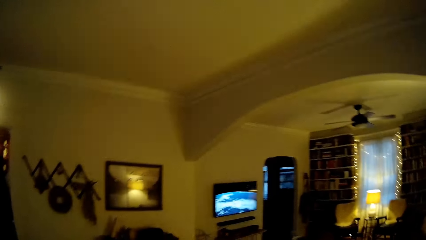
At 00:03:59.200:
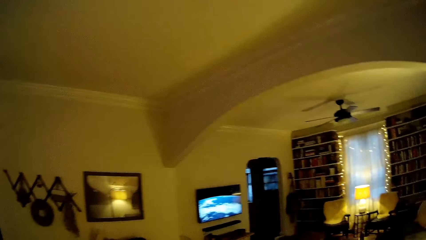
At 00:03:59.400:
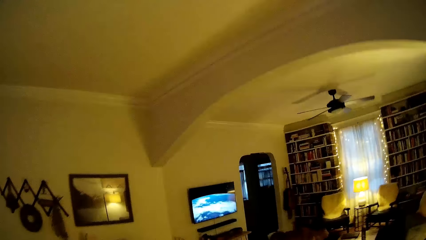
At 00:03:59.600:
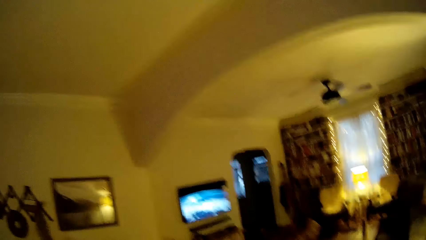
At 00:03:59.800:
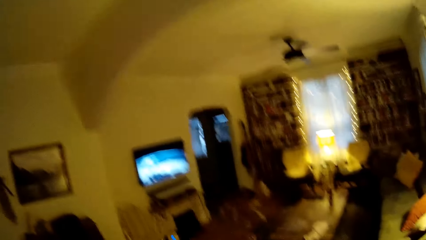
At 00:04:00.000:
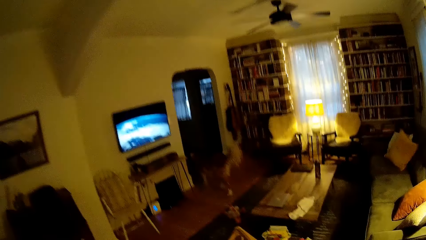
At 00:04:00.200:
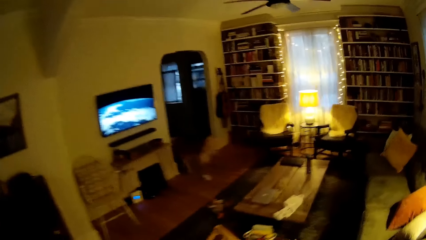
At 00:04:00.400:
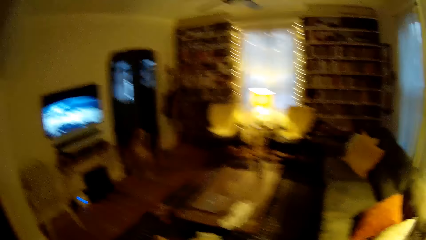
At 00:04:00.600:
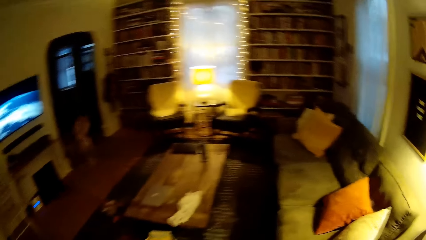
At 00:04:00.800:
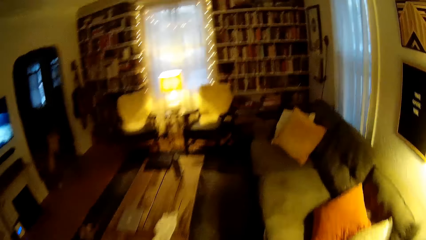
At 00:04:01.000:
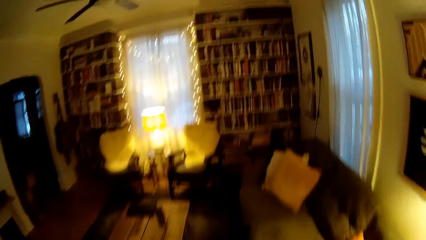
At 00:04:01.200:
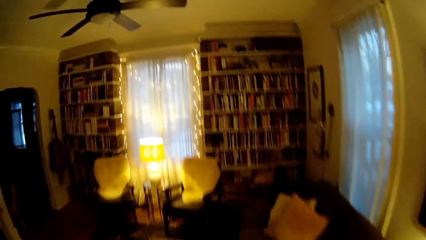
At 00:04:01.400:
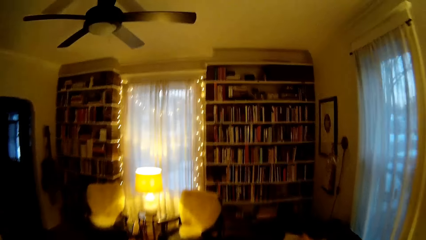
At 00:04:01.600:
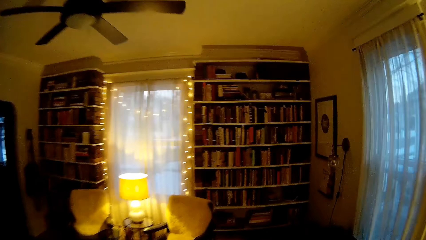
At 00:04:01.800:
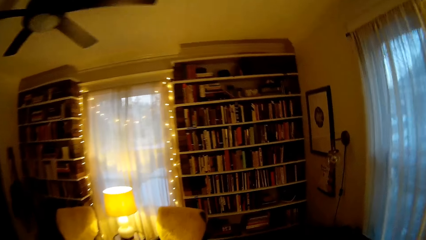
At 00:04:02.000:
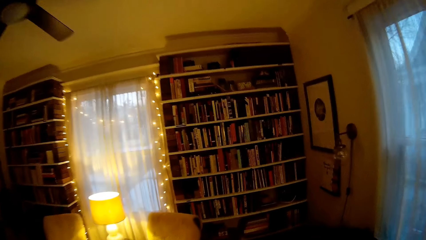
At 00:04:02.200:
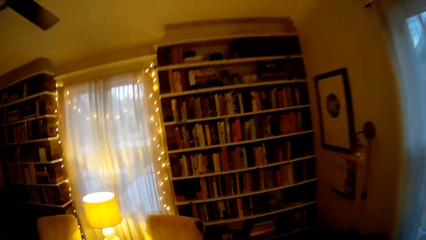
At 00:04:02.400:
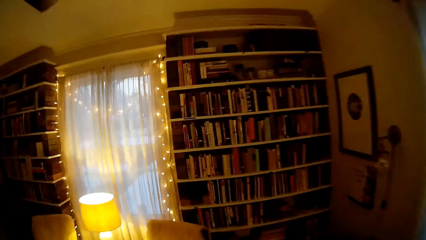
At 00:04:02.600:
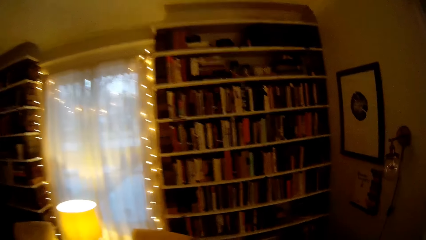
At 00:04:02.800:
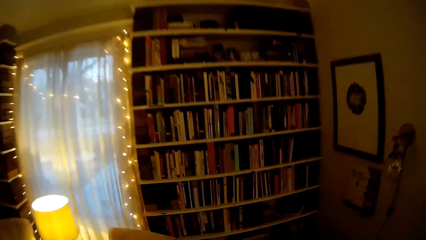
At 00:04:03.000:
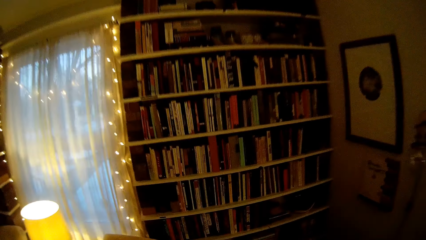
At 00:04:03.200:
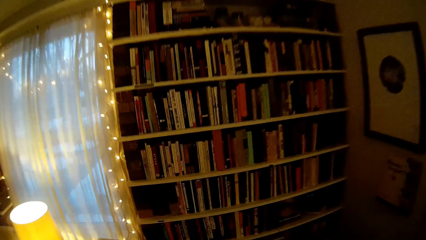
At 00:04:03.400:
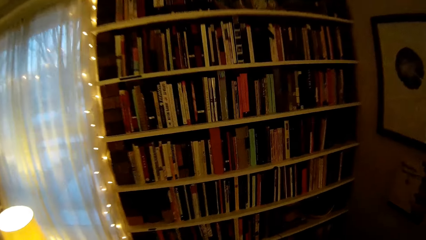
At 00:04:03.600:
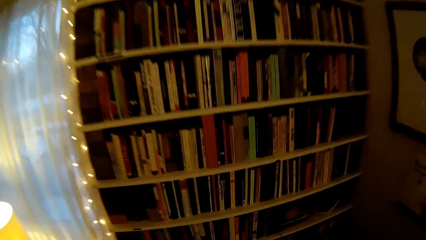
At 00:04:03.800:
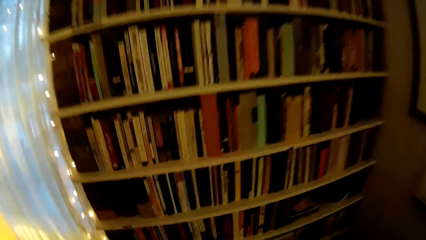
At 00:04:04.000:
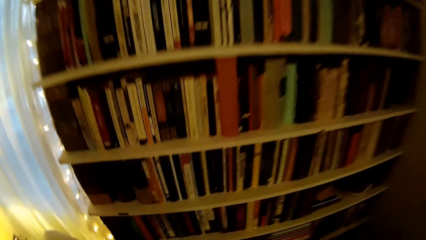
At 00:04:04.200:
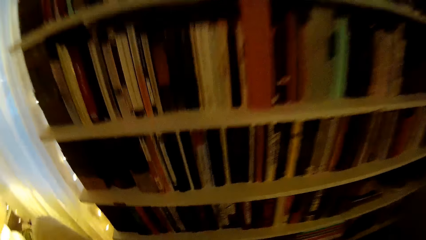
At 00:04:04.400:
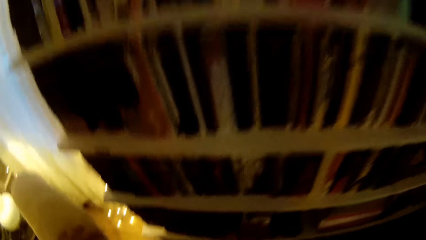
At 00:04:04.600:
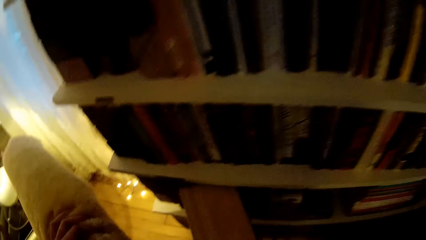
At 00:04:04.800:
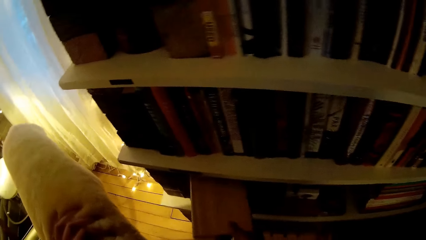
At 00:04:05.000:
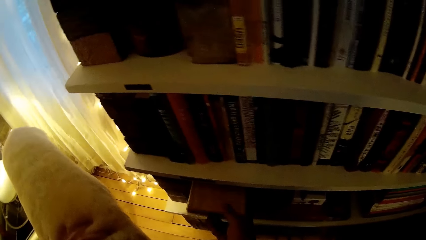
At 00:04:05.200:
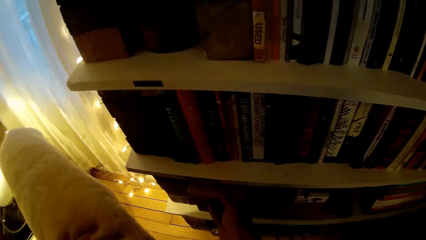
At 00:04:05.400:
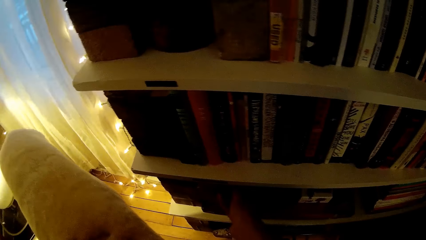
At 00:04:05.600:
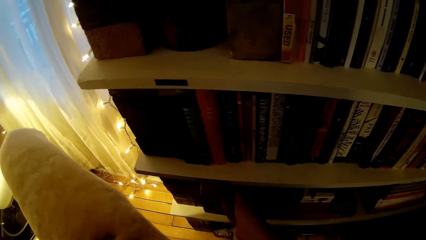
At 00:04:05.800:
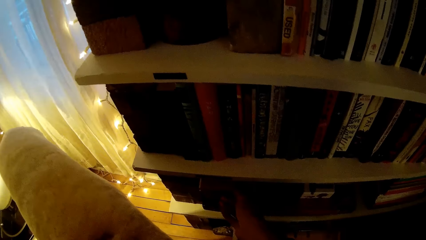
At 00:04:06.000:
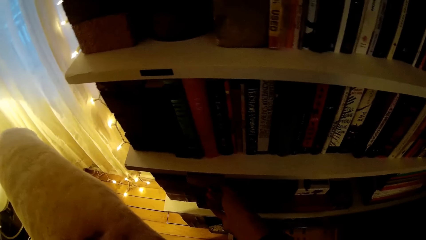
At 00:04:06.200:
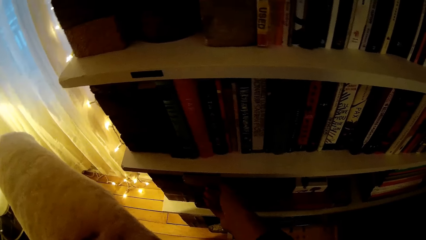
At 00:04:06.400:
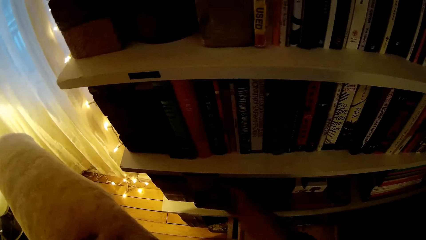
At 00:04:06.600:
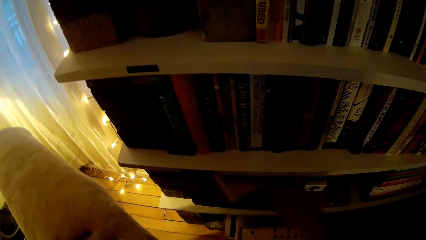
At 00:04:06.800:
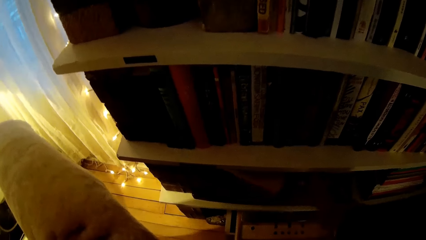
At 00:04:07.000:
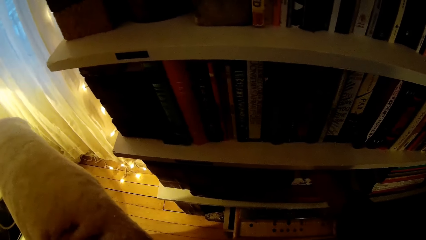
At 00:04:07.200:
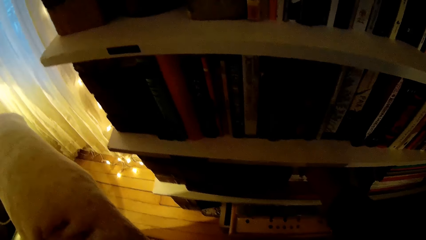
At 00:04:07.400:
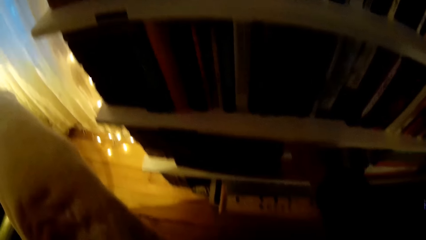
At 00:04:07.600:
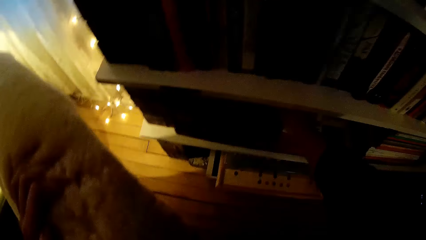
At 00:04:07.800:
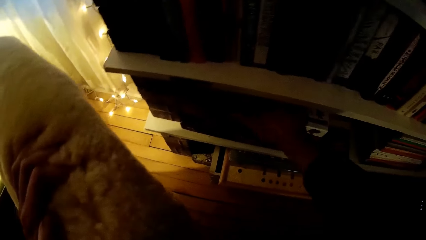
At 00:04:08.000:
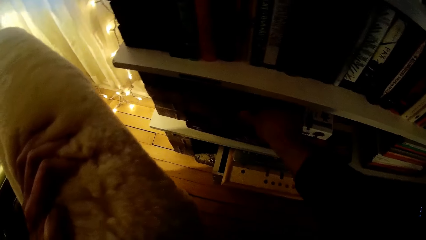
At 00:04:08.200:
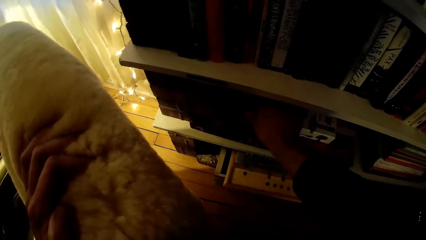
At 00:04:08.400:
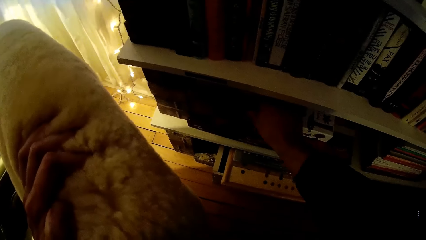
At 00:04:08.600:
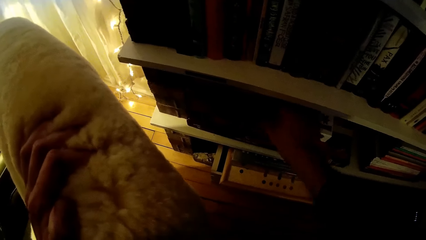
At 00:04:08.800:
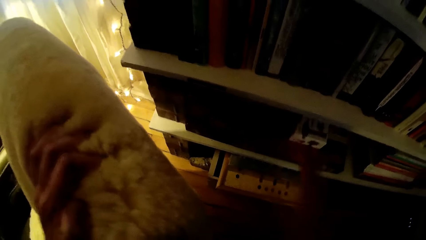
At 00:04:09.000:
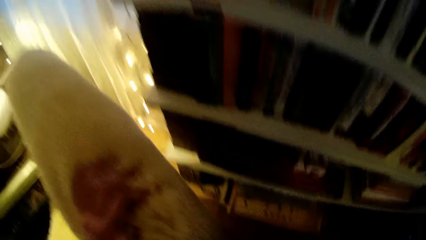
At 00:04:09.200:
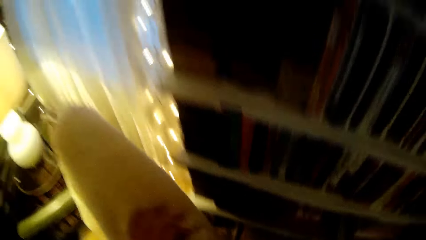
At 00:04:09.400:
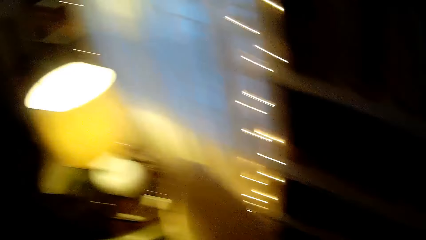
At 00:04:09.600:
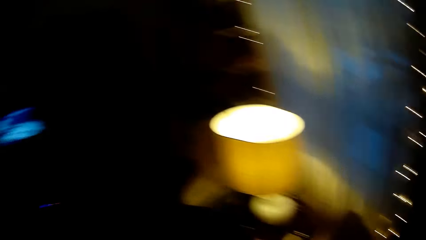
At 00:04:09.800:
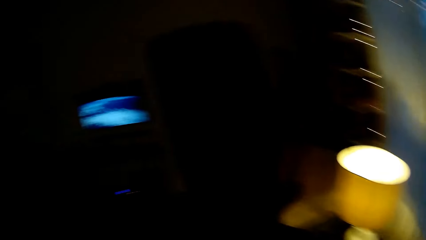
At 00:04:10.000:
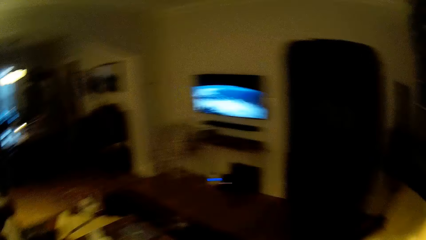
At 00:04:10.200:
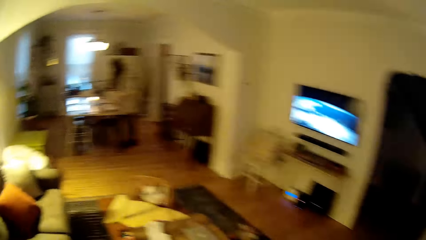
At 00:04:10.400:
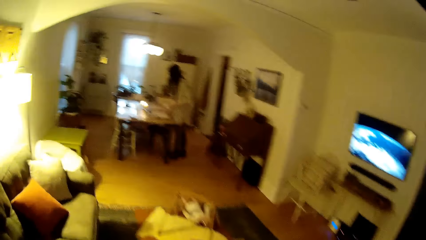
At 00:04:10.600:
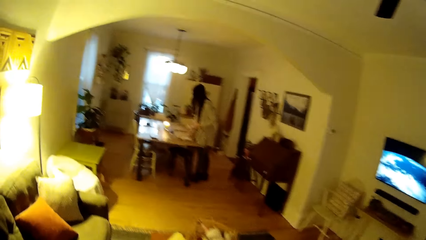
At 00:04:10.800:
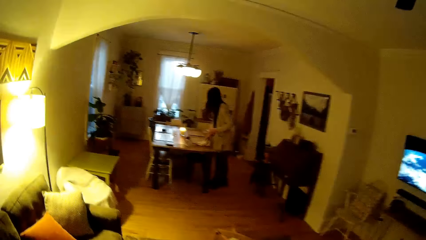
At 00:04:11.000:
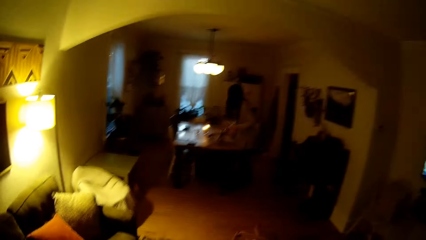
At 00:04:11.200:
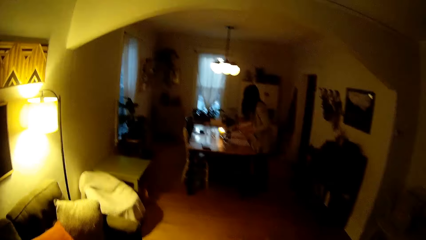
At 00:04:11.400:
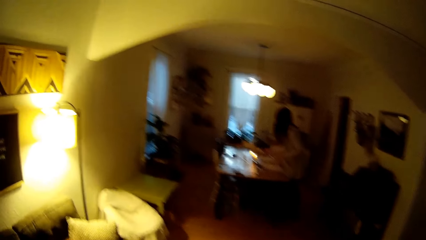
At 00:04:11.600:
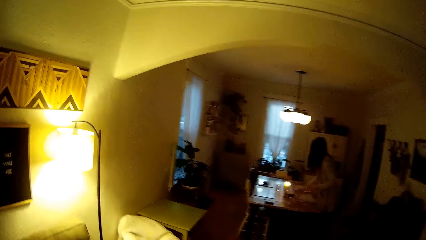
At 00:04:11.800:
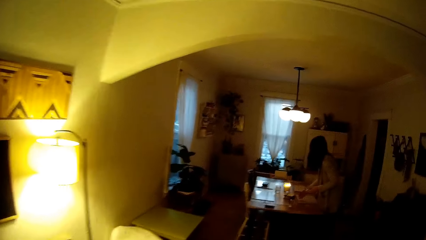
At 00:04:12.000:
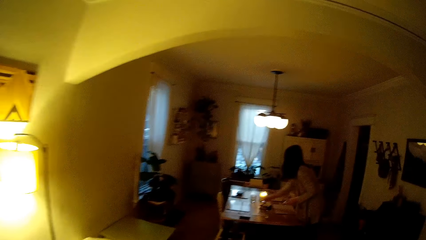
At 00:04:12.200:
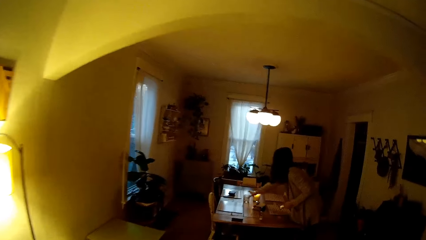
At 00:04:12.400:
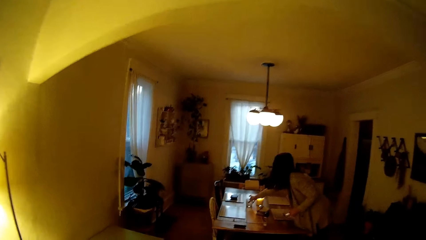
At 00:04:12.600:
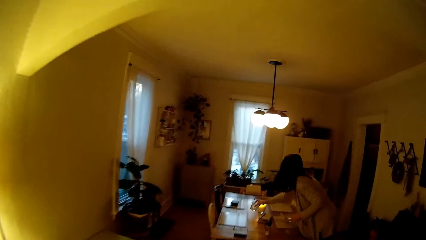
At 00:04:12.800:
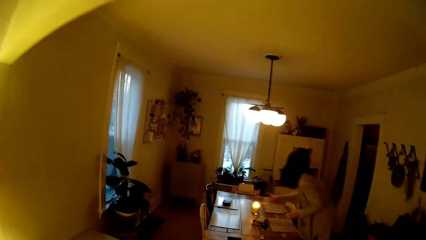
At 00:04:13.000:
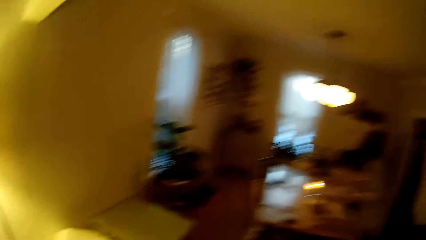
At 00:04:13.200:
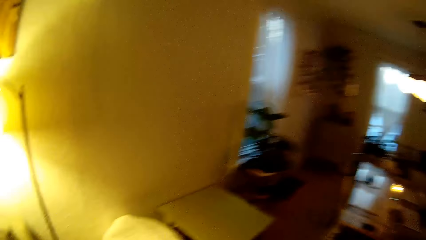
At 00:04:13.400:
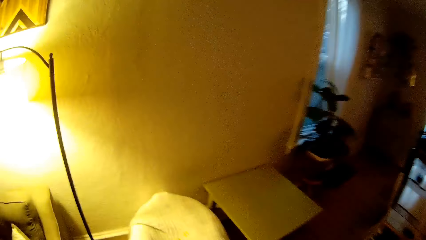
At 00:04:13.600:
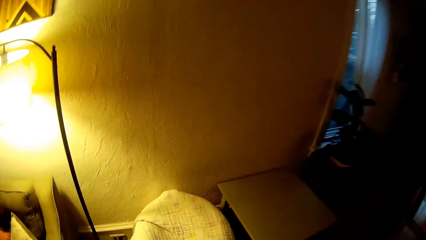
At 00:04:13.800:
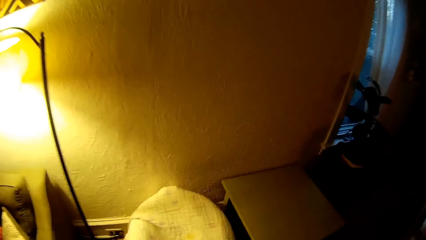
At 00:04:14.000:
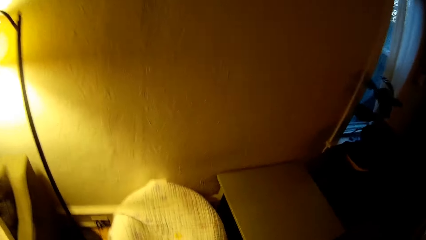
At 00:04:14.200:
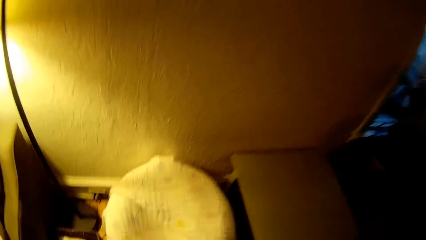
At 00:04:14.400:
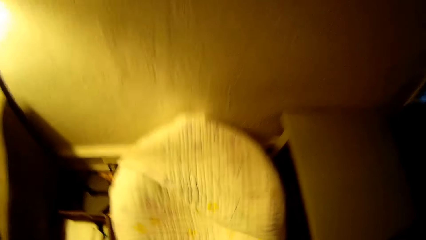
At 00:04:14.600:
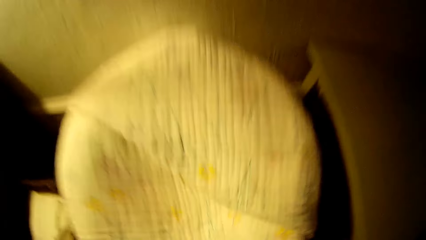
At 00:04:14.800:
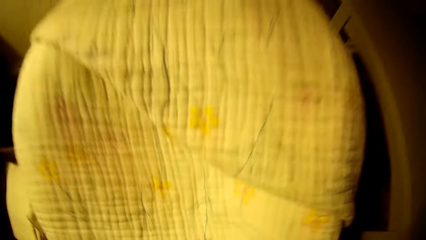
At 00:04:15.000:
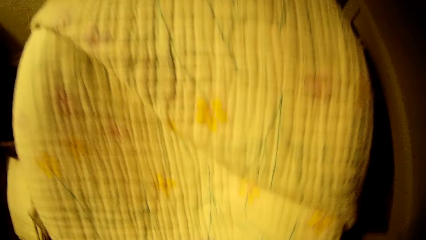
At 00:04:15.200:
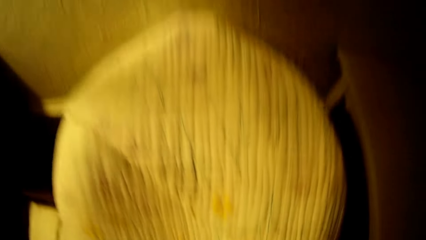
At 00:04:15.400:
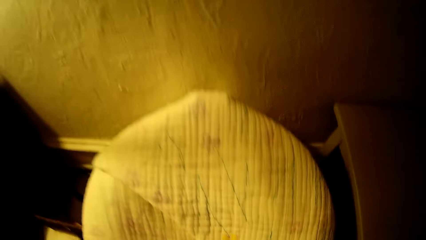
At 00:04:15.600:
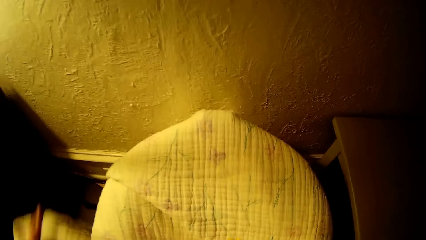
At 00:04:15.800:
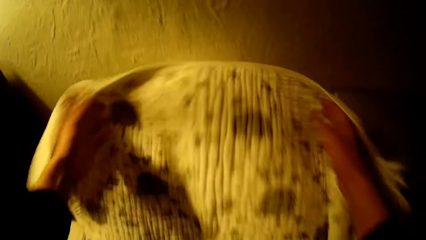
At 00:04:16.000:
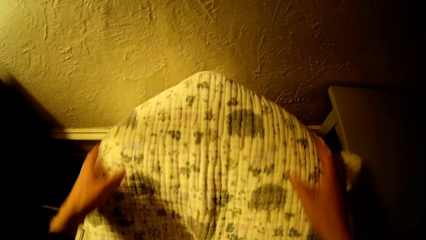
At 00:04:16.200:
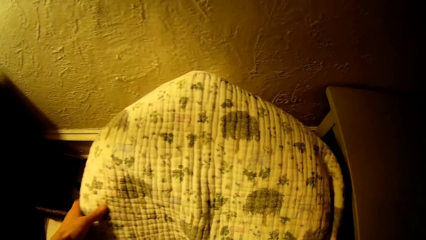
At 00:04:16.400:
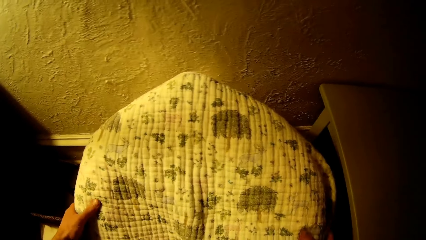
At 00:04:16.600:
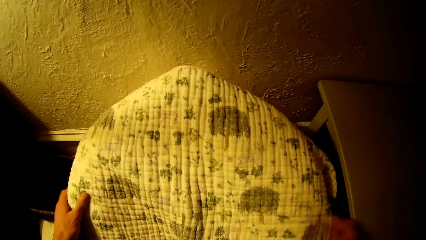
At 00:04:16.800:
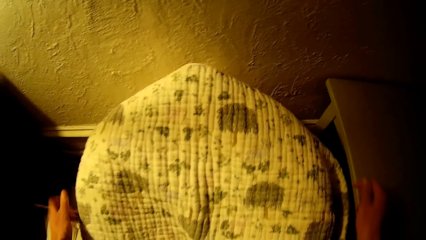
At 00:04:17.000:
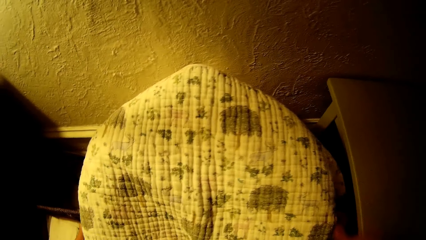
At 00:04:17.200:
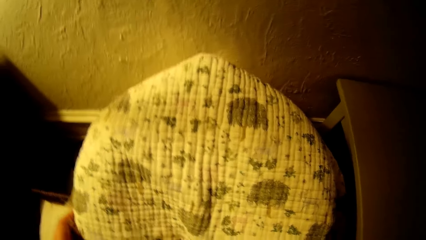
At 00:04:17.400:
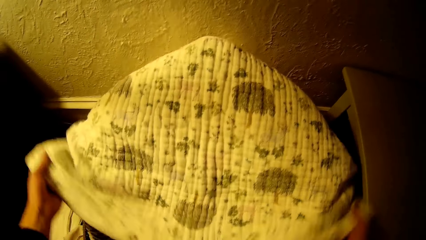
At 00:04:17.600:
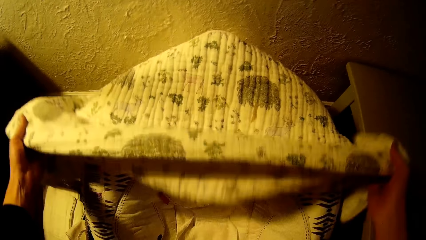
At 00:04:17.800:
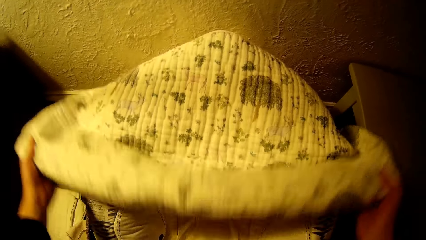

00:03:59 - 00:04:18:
The camera wearer interacts with a woman. He walks from the dining table towards a bookshelf. He places the board game or book in the bookshelf with his right hand. He holds a chair with his left hand. He adjusts the book. He walks around. The woman moves the napkin on the table with her right hand. The woman picks up a glass cup on the table with her right hand. The camera wearer covers a baby nest with a cloth in his hands.
